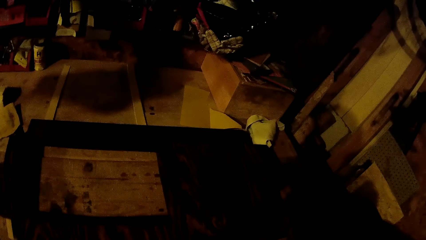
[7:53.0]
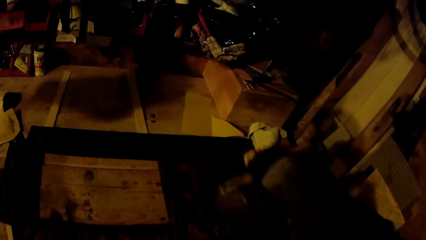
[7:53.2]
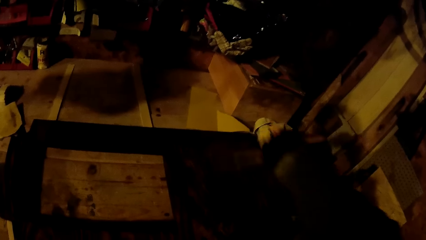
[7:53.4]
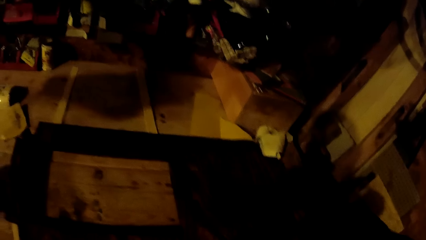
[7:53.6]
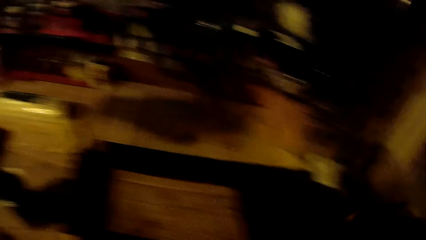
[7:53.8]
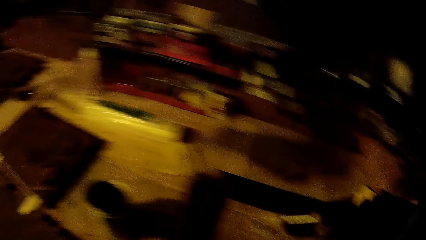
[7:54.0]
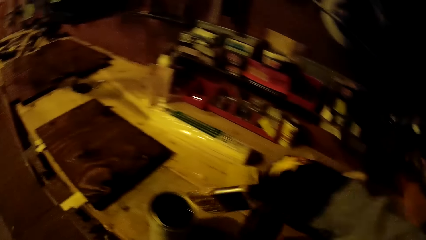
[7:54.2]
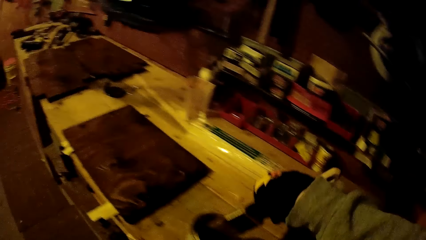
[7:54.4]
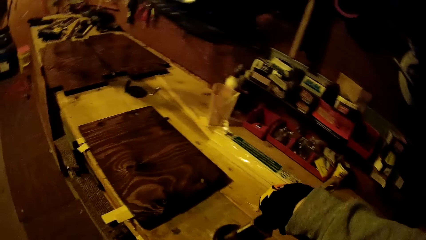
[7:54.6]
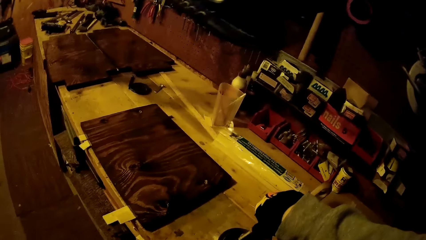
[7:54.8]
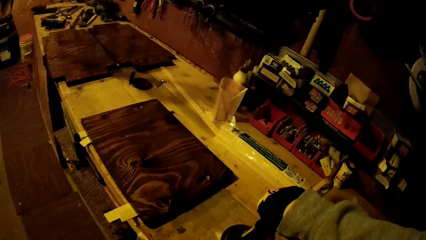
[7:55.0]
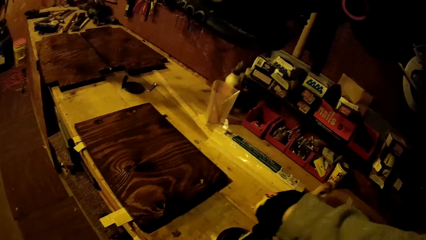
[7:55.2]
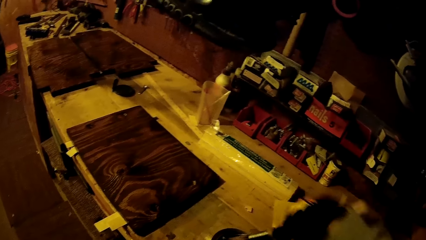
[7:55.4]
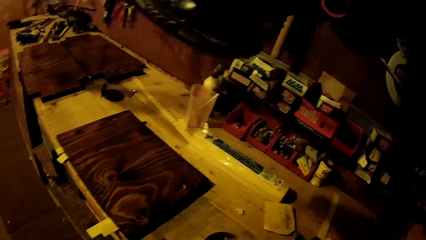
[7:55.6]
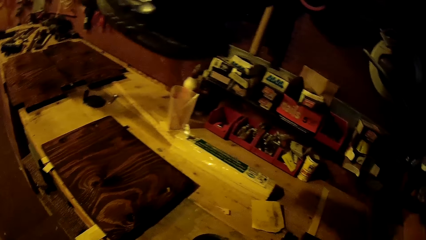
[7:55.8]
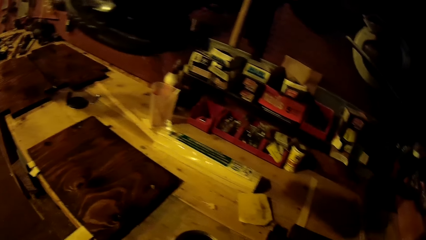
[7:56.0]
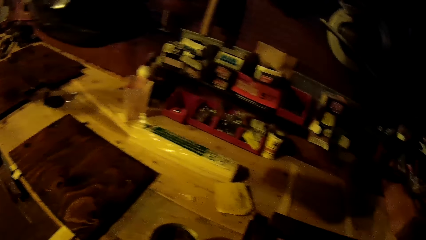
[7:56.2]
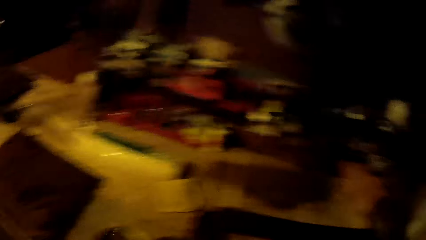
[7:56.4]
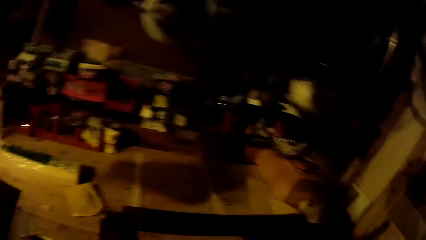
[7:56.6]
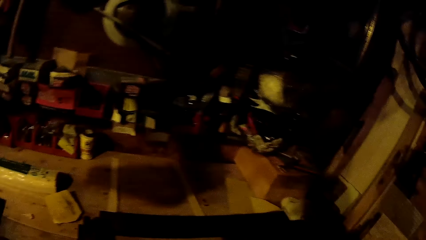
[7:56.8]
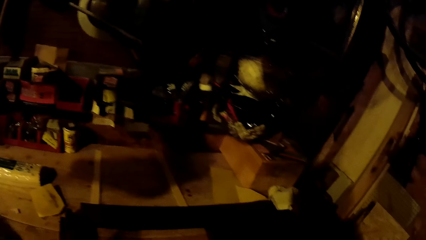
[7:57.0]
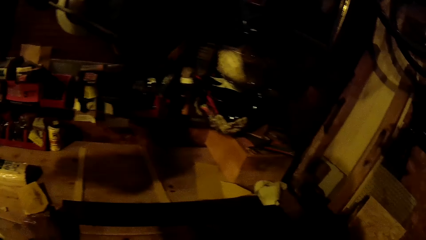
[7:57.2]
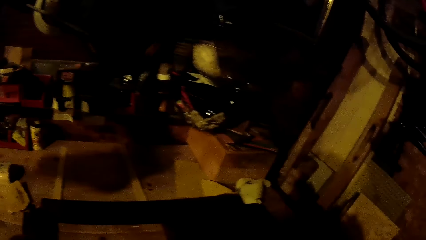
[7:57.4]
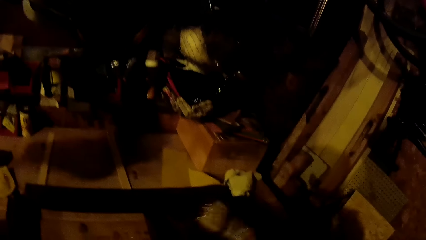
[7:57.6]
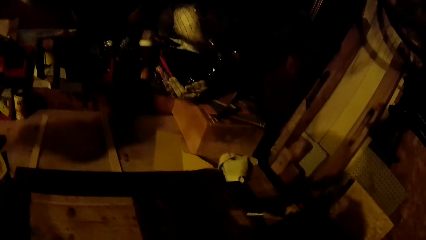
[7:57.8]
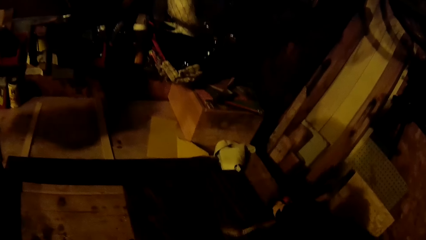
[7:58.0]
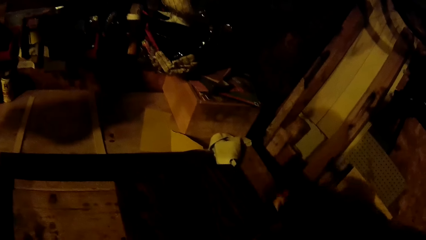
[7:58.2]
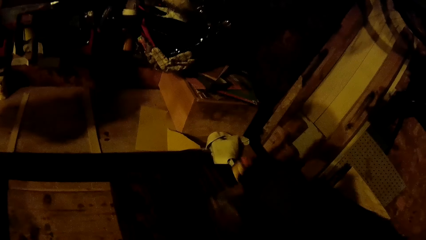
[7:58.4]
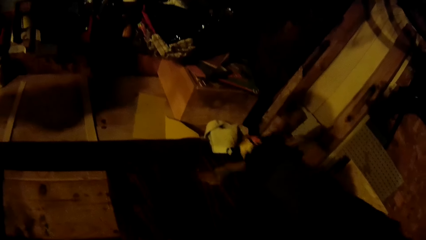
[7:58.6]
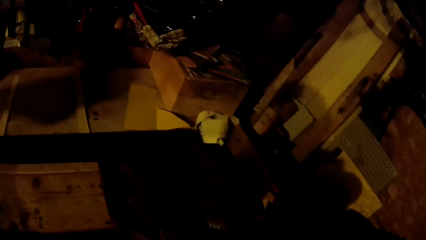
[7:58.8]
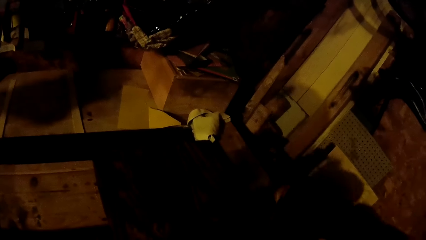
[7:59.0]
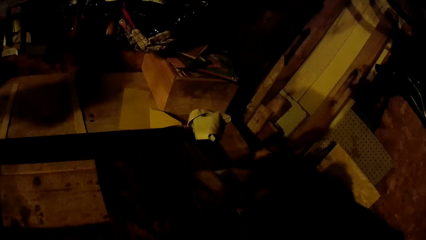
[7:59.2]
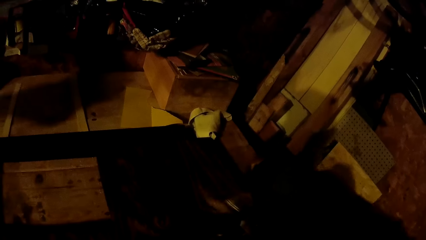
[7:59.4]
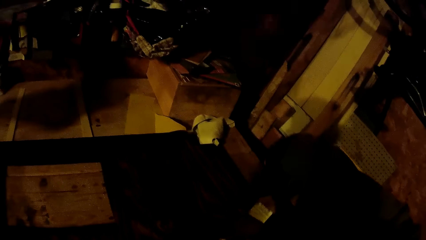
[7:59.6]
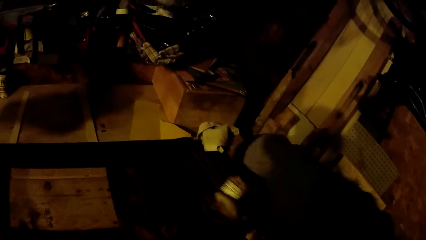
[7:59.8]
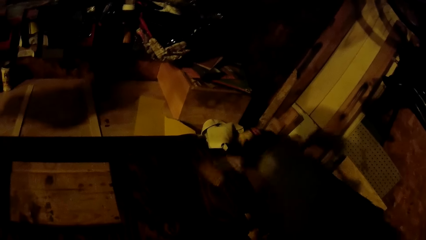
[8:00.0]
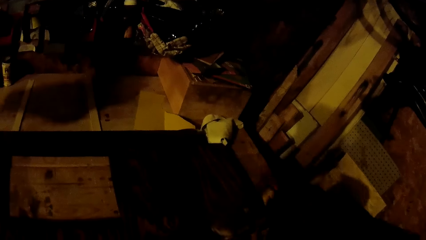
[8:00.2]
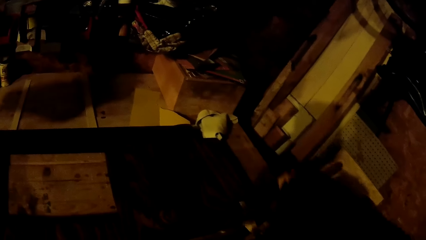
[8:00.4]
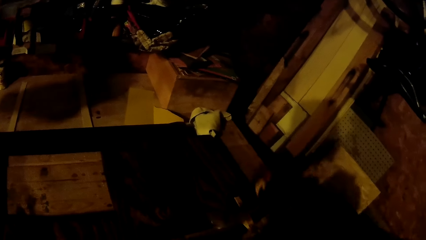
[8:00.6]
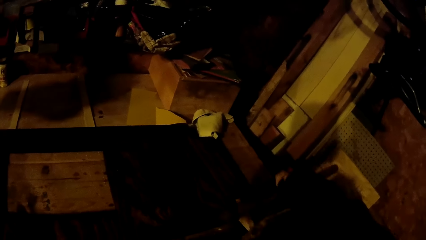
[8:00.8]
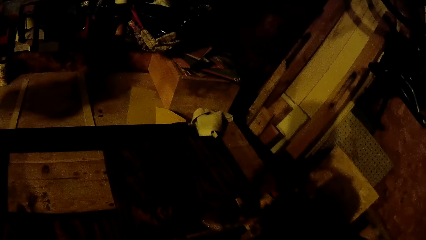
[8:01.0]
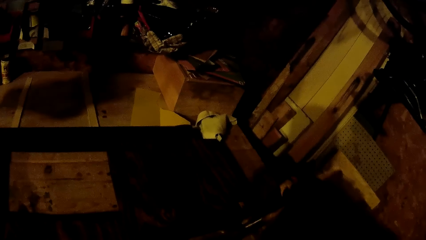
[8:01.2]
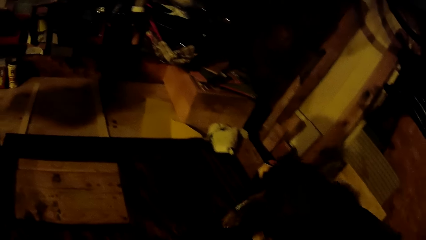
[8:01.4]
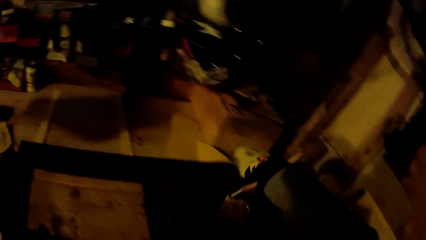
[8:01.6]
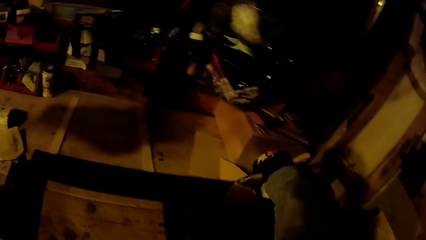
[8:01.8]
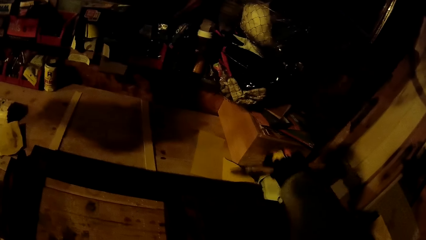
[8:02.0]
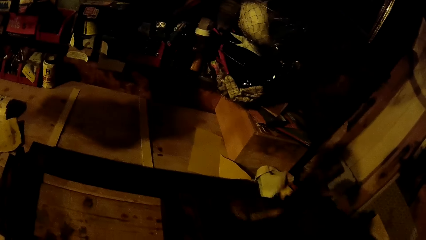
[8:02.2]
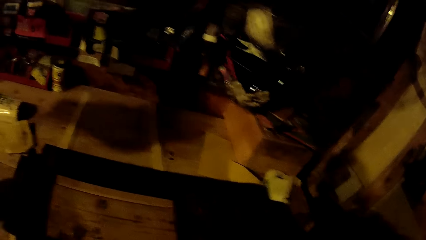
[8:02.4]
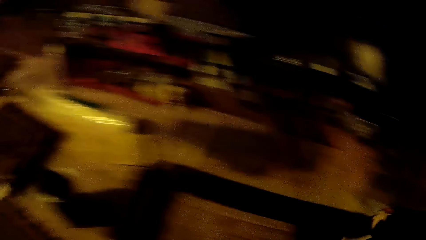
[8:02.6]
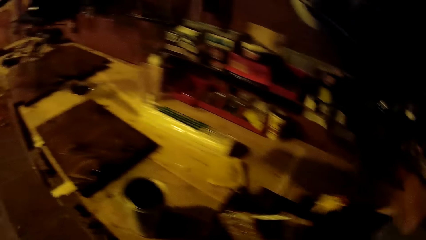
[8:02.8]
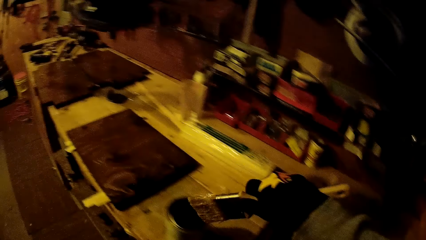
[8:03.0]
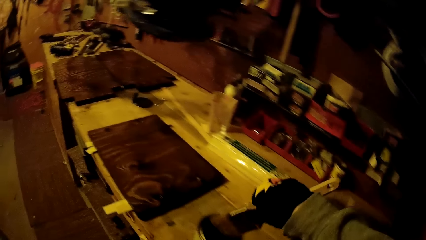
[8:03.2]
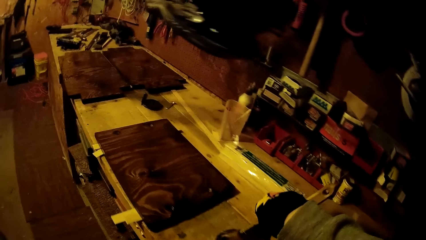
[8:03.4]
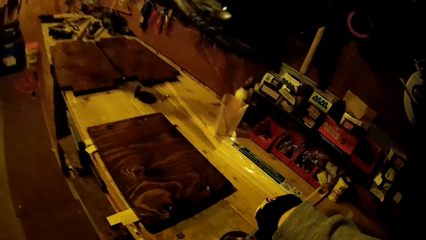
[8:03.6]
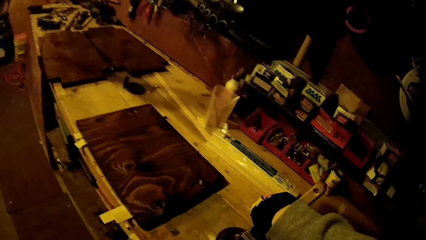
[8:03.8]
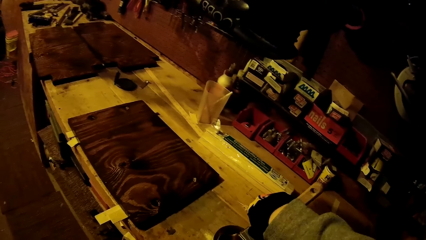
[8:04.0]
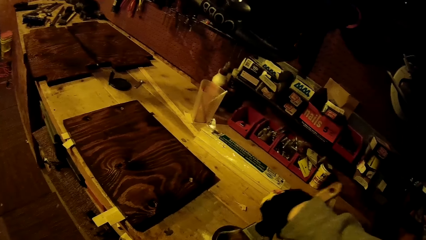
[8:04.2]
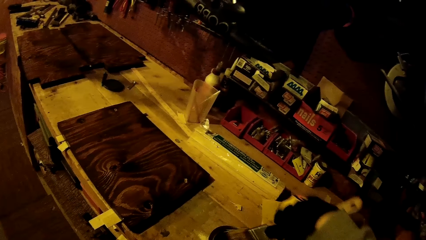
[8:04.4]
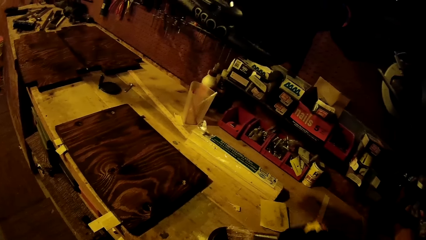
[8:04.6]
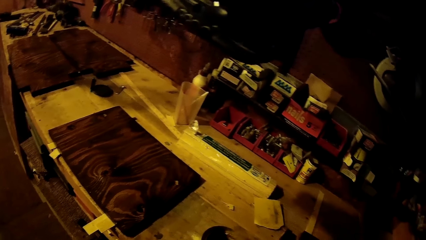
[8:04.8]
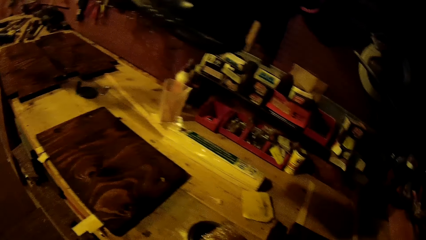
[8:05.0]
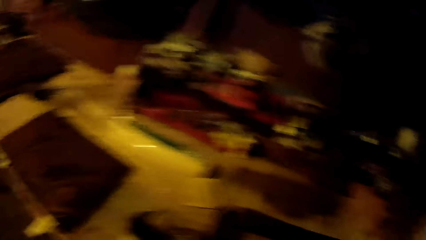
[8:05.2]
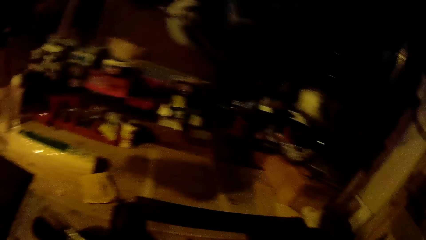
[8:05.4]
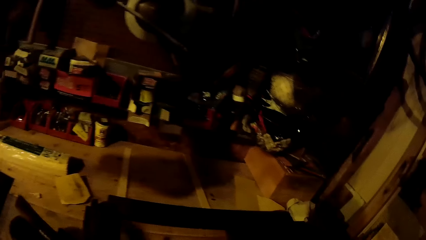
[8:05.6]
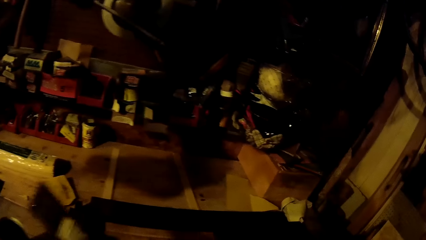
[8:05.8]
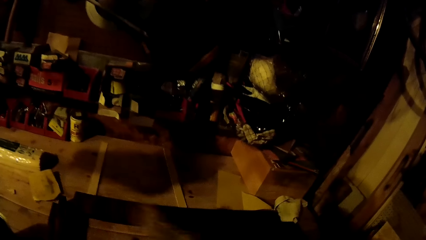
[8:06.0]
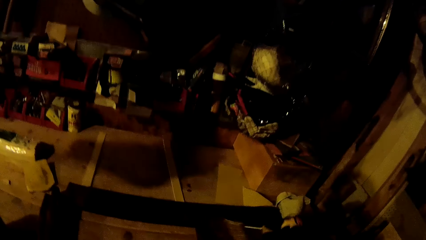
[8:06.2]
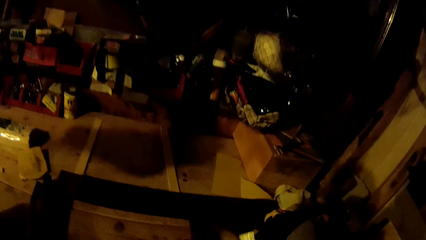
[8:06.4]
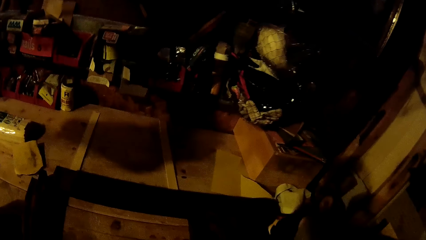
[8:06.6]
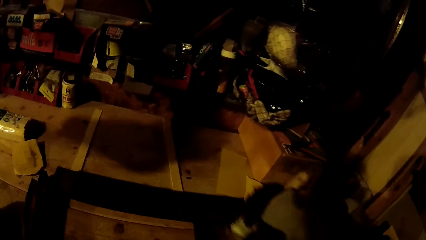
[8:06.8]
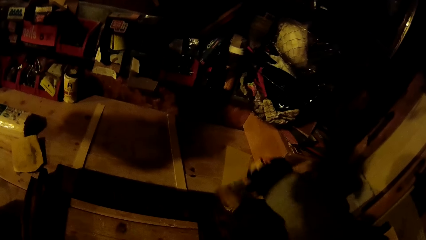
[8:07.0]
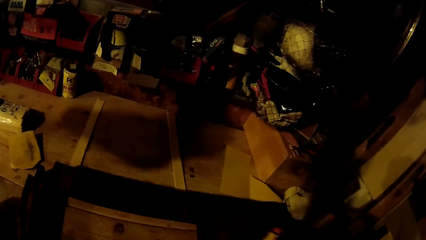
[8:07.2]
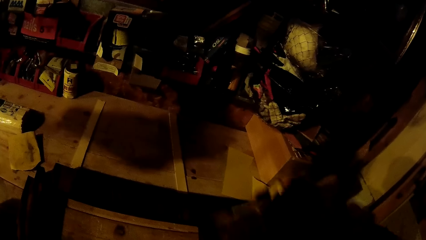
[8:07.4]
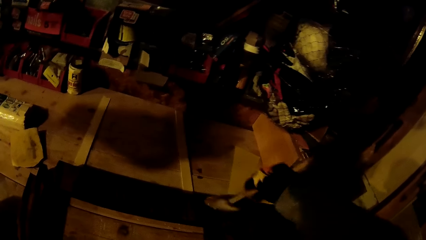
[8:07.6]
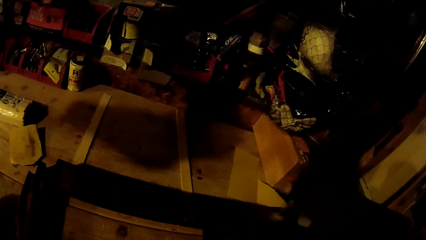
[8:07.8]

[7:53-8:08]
The camera wearer dips the paintbrush in his gloved right hand in the wood stain on the work table. He paints the plank on the work table with the paintbrush in his gloved right hand. He dips the paintbrush in his gloved right hand in the wood stain on the work table. He paints the plank on the work table with the paintbrush in his gloved right hand.
